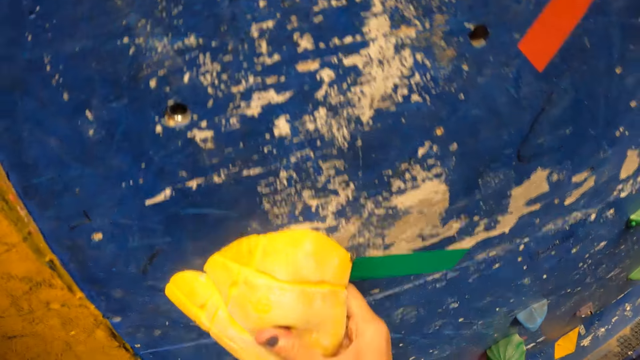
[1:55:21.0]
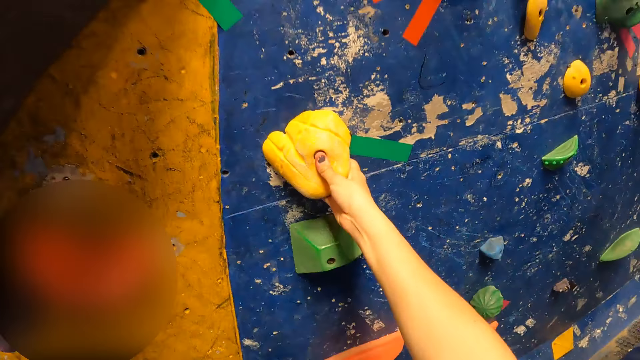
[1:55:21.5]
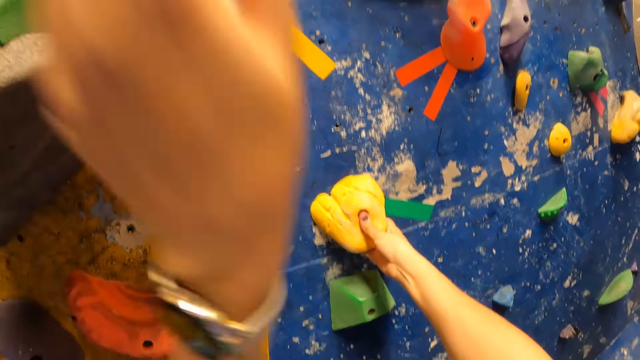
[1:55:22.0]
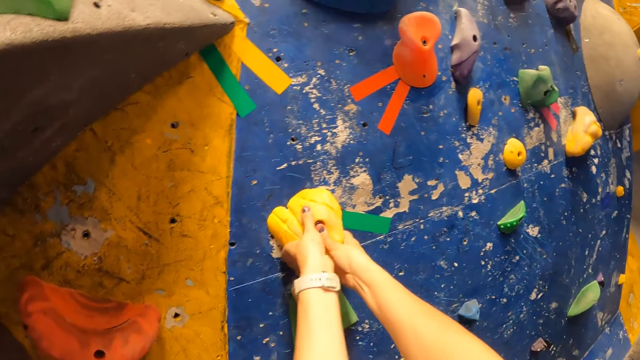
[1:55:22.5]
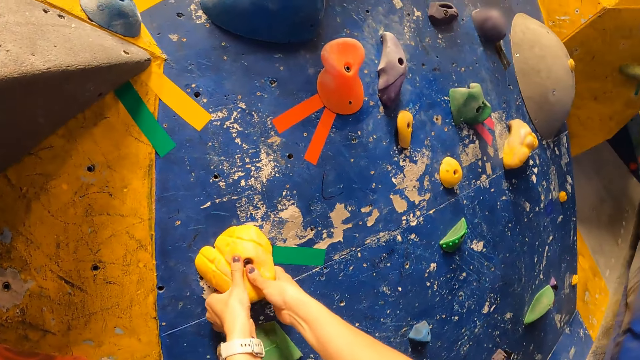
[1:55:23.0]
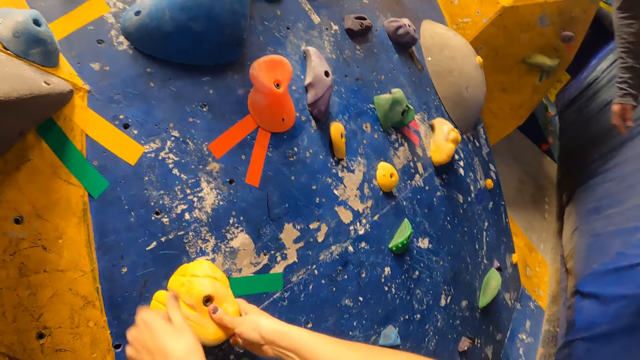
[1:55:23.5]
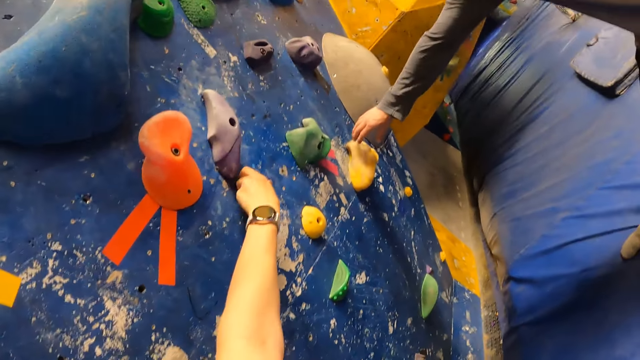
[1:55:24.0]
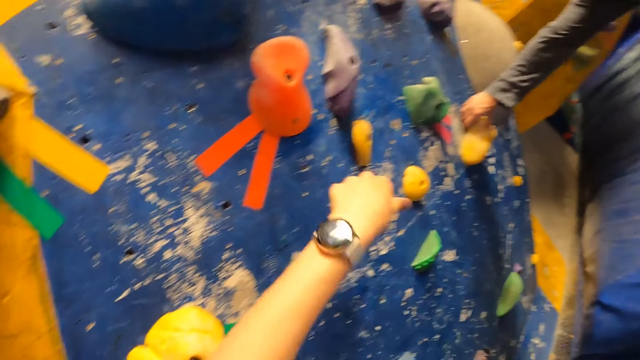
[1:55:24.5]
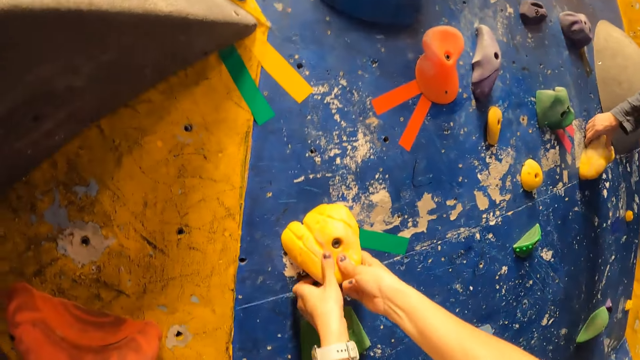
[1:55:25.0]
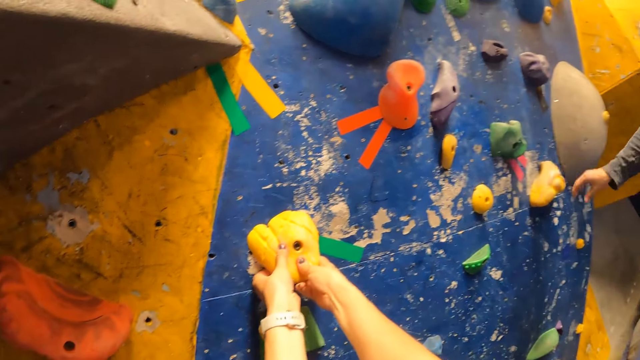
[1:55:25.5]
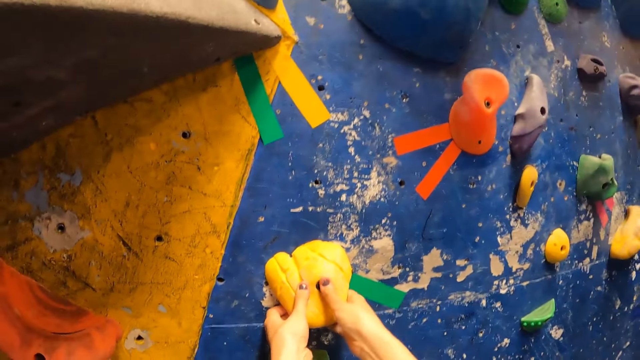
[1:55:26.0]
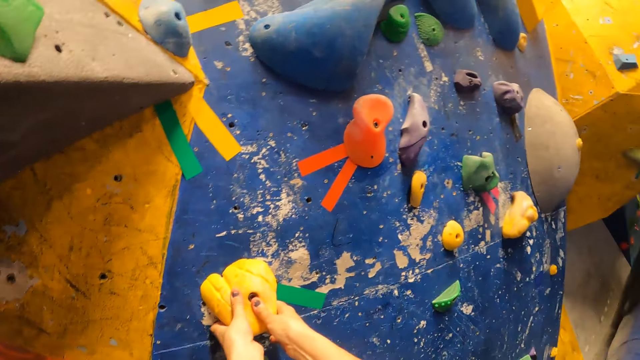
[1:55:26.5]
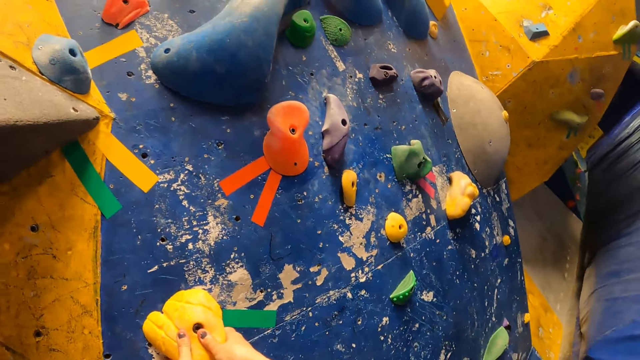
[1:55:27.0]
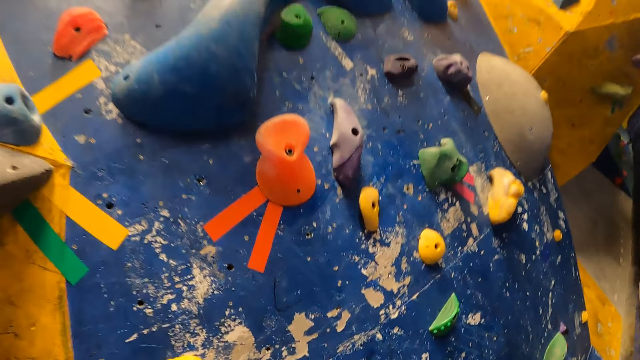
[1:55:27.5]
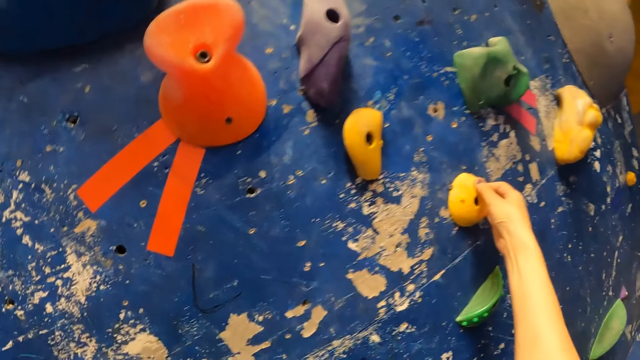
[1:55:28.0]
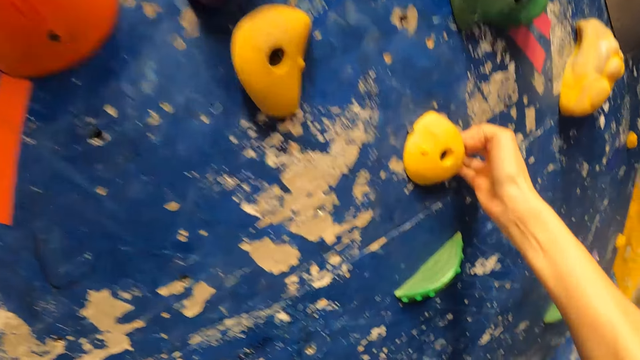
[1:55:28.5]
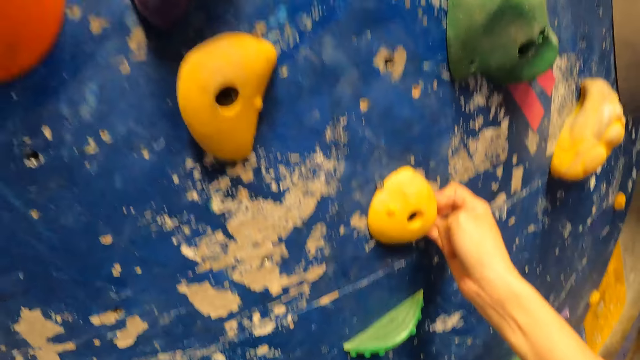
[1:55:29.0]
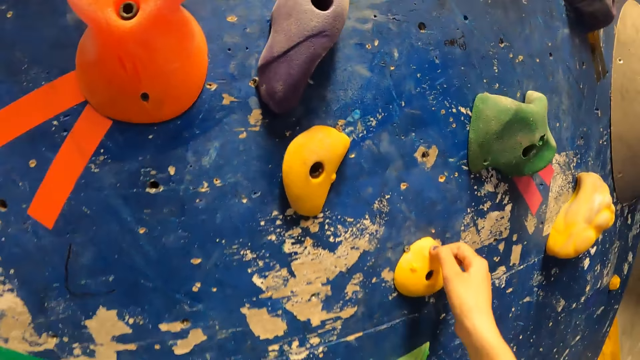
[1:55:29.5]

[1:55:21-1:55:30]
The camera wearer holds the yellow boulder with both hands. She holds the yellow boulder with her left hand. A man holds the yellow boulder with his right hand. The camera wearer holds the yellow boulder with both hands. She holds the yellow boulder with her right hand.

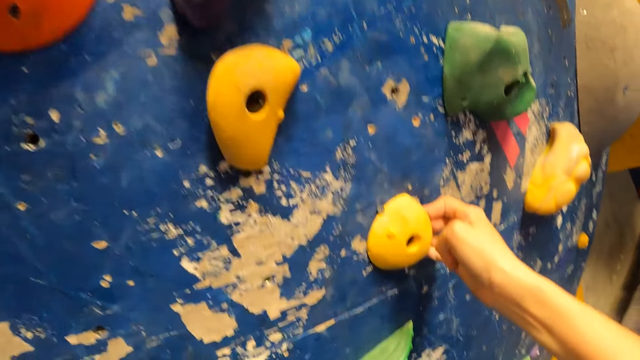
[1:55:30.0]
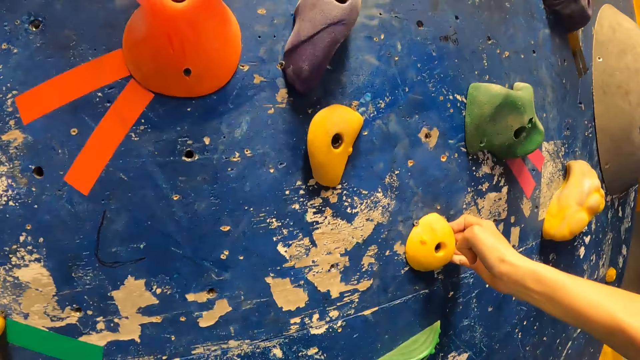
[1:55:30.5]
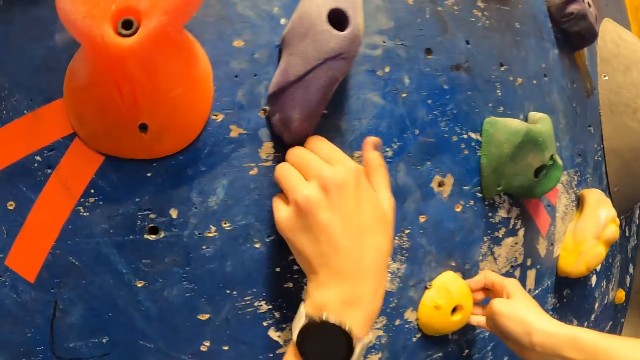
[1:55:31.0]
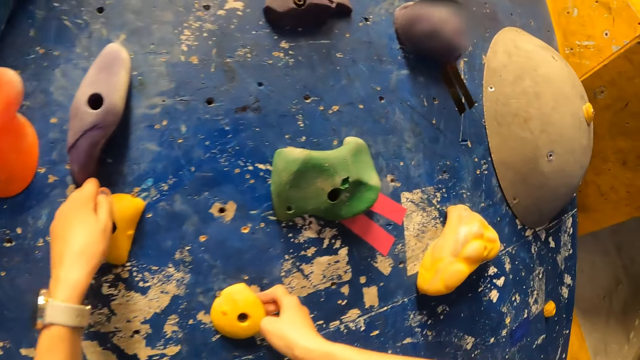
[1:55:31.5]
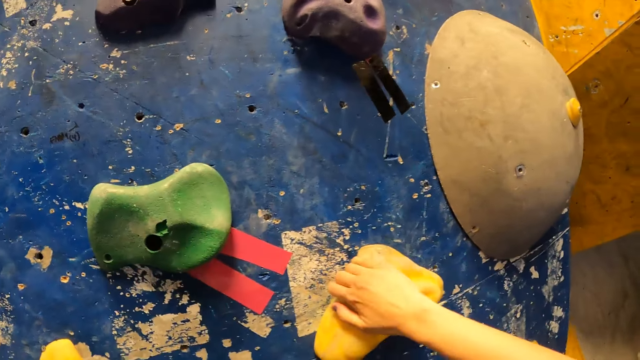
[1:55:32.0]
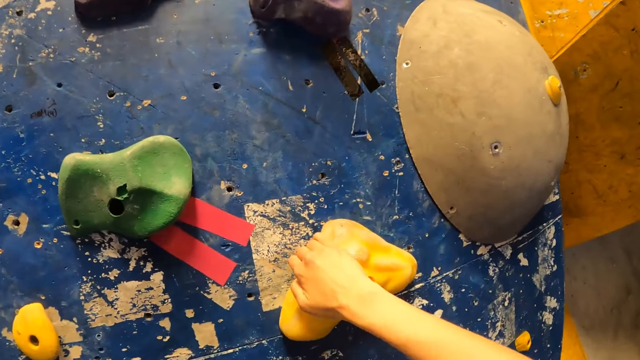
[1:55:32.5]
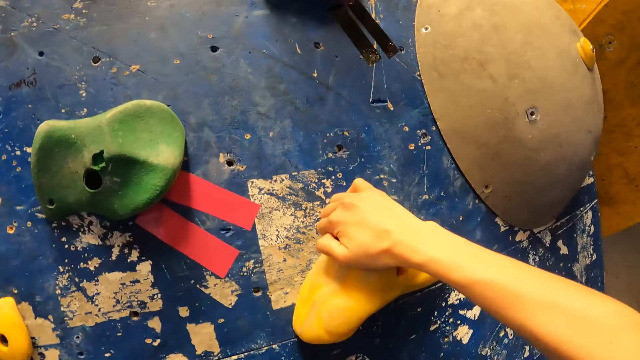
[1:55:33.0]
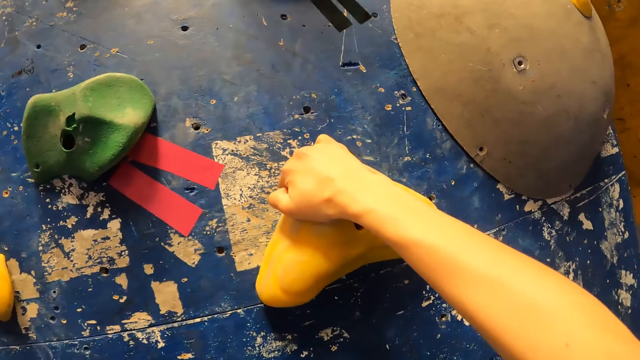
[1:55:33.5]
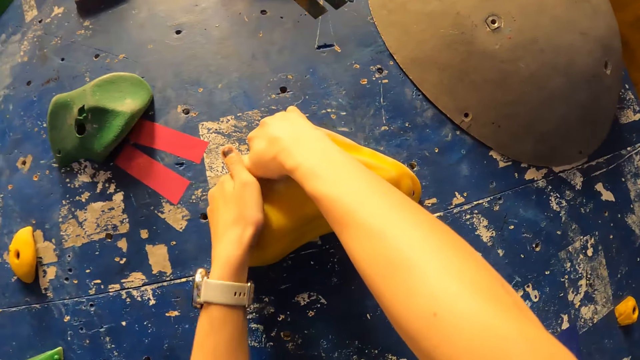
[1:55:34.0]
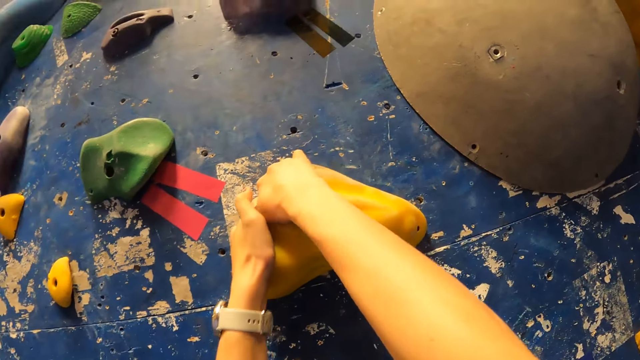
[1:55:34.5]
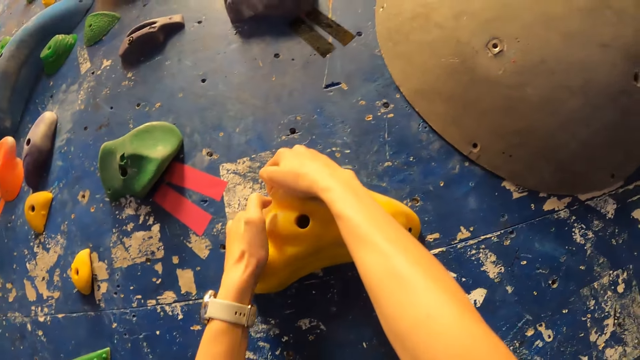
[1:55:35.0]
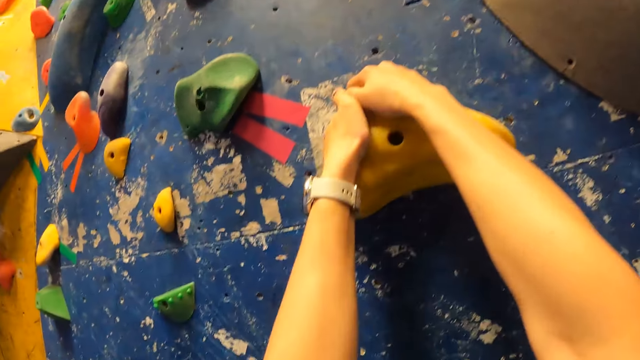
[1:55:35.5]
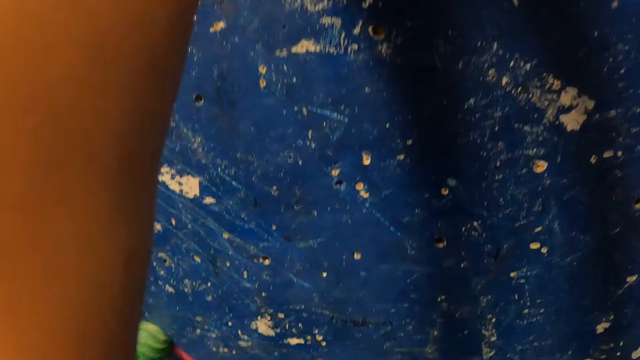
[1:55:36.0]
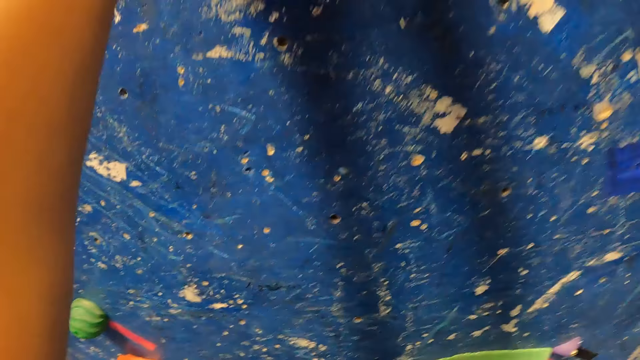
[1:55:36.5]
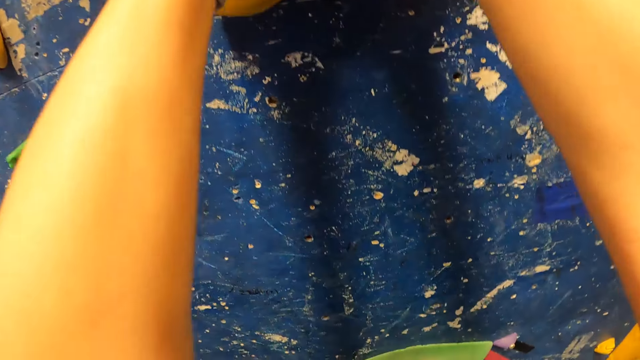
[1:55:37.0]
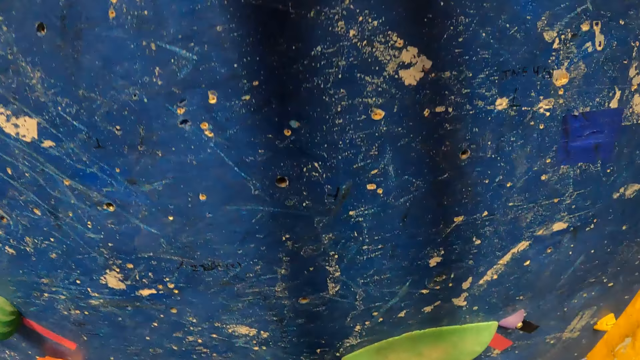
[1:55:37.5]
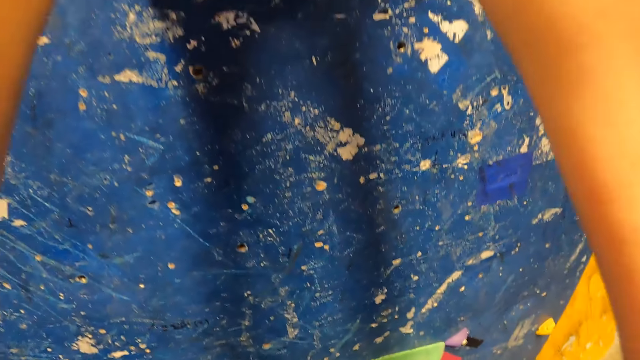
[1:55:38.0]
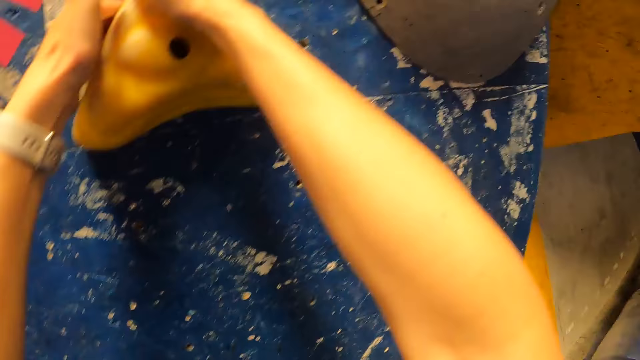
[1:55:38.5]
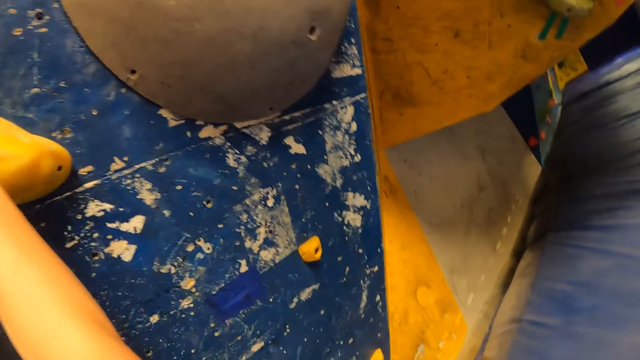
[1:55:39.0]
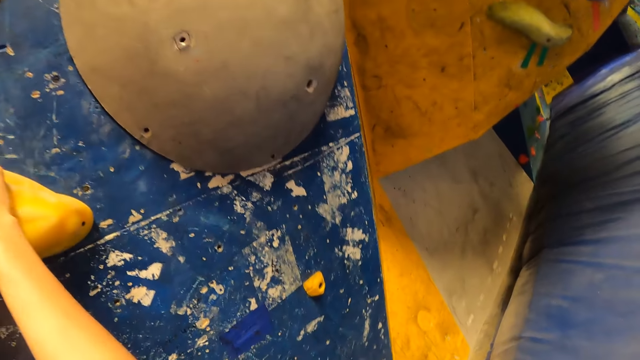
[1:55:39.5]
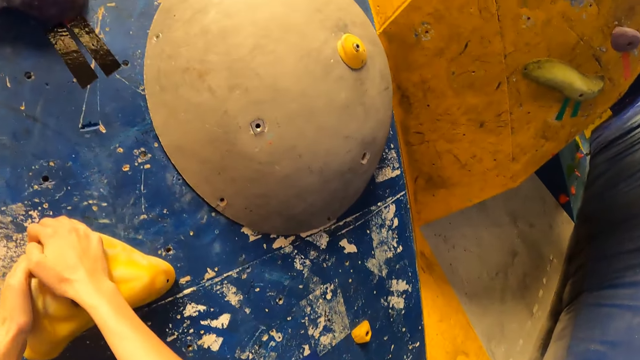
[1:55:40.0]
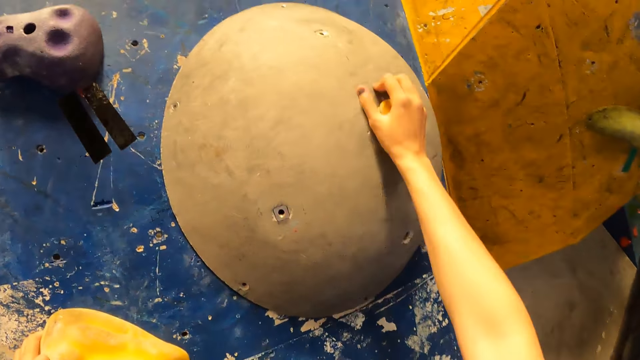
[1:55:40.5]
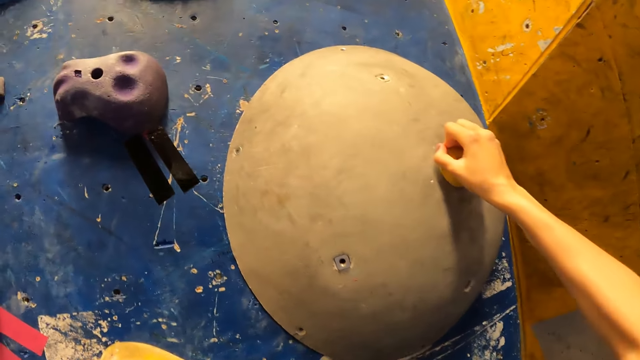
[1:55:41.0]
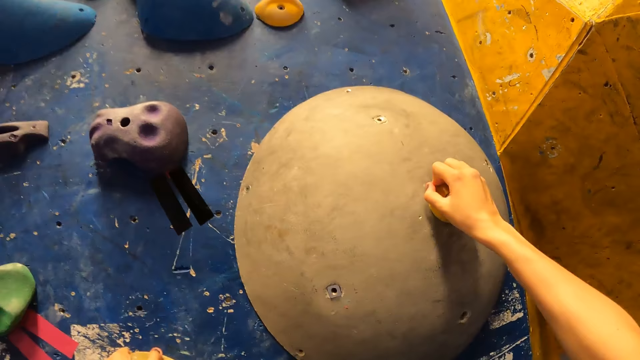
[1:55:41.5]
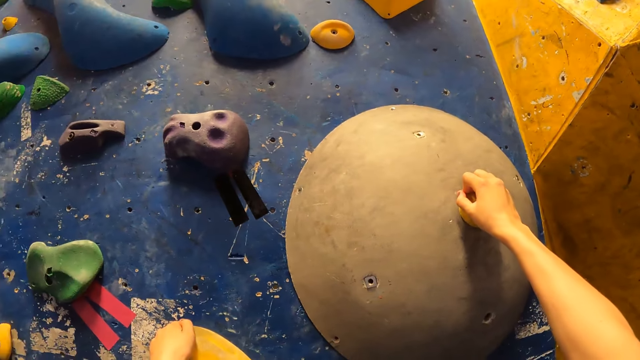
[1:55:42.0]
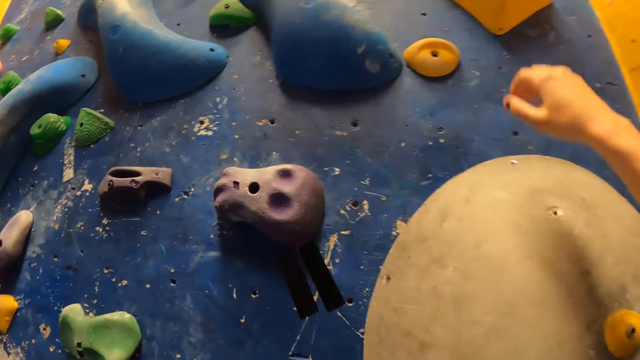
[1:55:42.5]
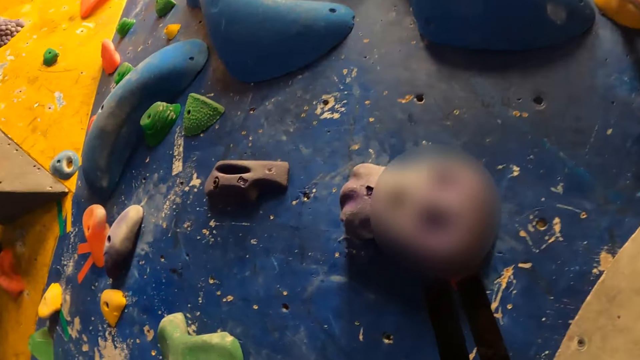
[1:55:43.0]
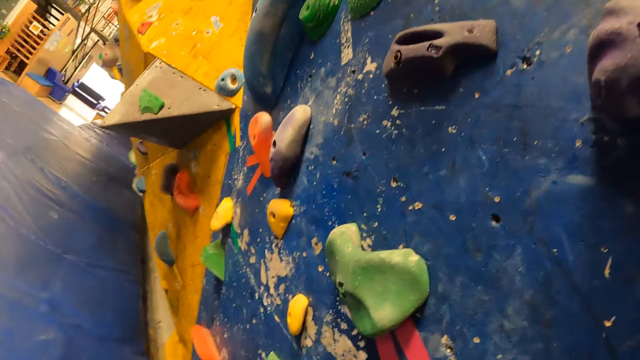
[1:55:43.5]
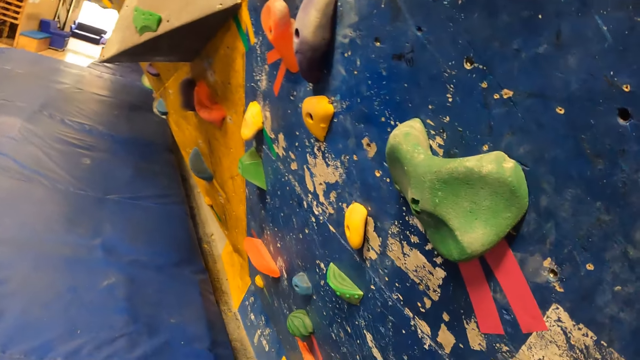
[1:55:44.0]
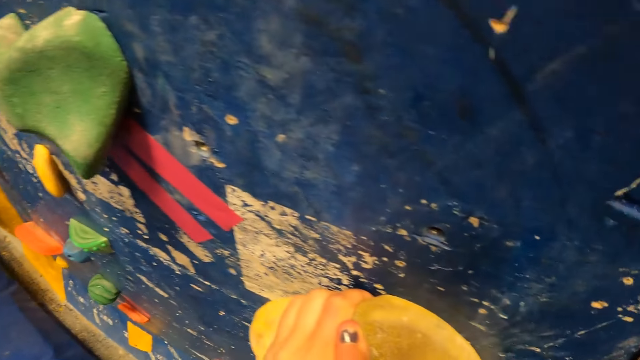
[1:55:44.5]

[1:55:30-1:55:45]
The camera wearer holds a yellow boulder with her left hand. She holds the yellow boulder with her right hand. She climbs the wall using brick rocks. She holds the yellow boulder with both hands. She holds a brown and yellow boulder with her right hand. She holds the yellow boulder with her right hand.
